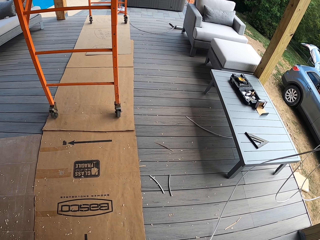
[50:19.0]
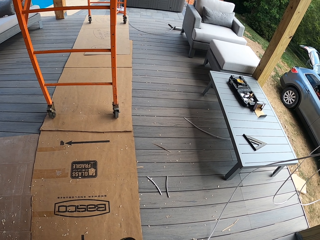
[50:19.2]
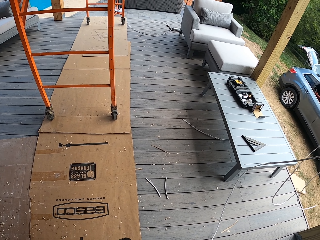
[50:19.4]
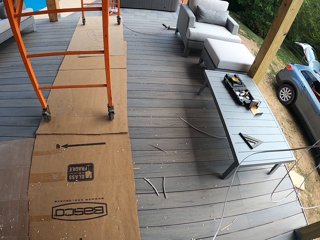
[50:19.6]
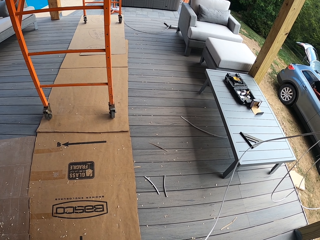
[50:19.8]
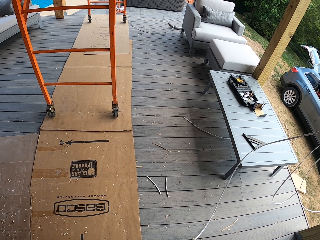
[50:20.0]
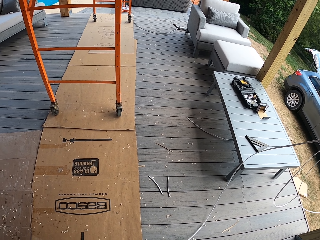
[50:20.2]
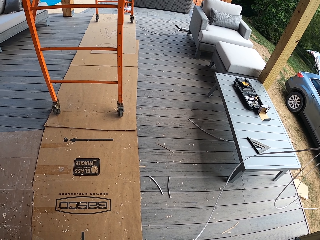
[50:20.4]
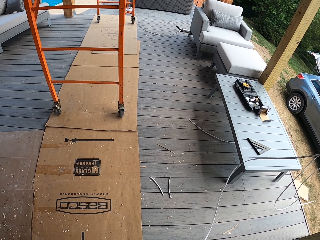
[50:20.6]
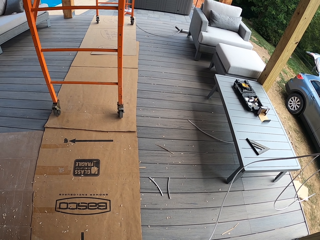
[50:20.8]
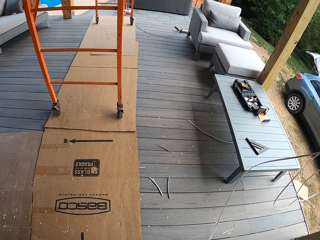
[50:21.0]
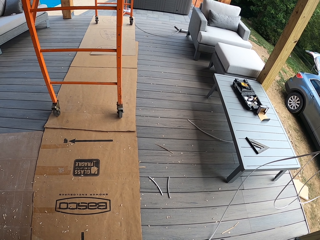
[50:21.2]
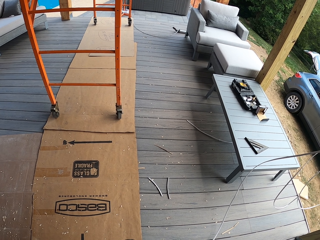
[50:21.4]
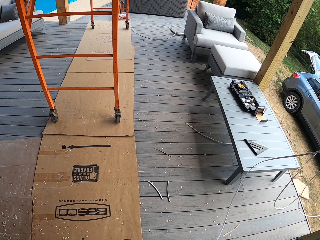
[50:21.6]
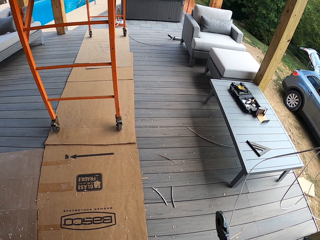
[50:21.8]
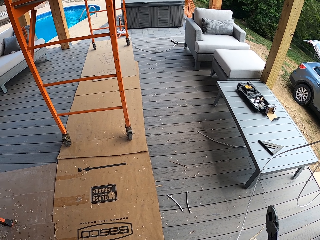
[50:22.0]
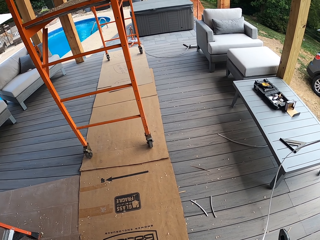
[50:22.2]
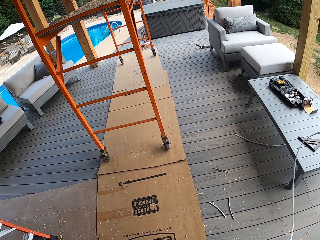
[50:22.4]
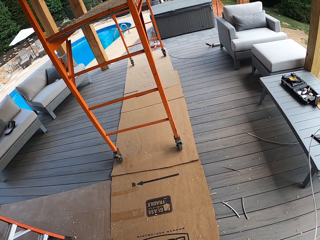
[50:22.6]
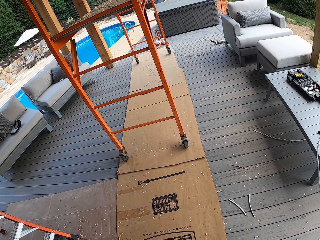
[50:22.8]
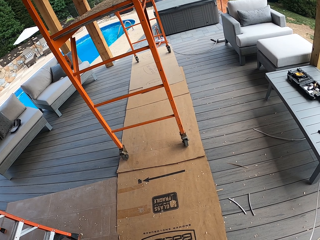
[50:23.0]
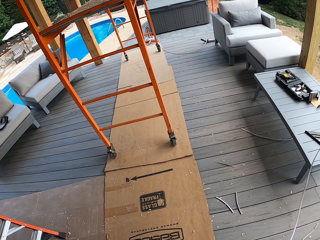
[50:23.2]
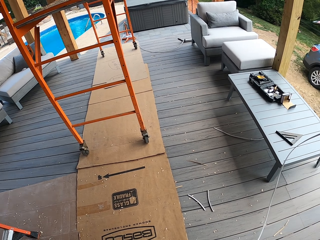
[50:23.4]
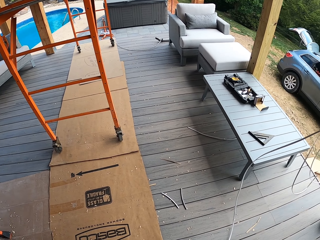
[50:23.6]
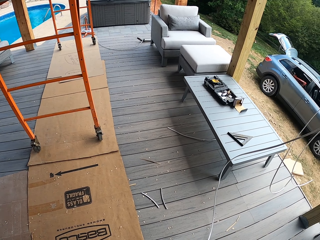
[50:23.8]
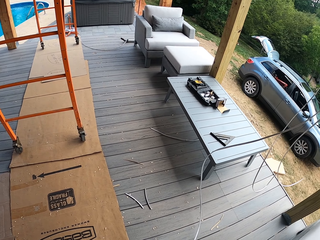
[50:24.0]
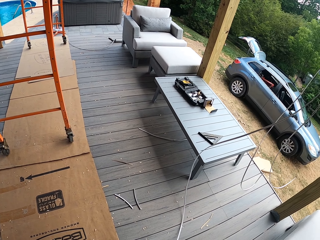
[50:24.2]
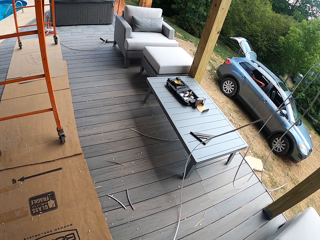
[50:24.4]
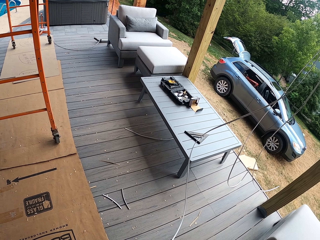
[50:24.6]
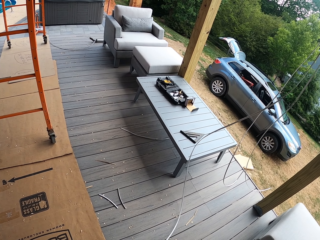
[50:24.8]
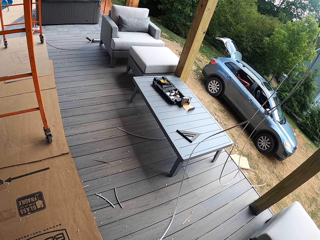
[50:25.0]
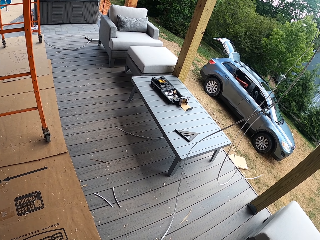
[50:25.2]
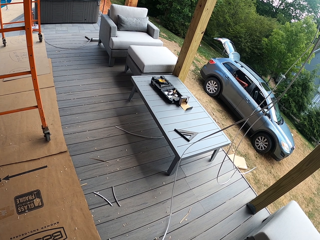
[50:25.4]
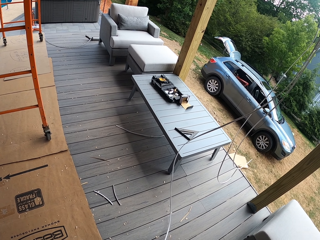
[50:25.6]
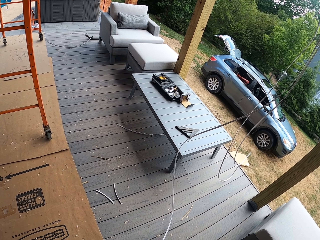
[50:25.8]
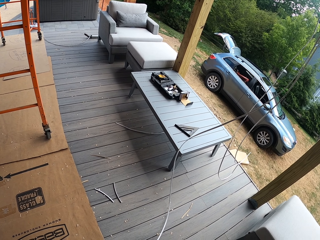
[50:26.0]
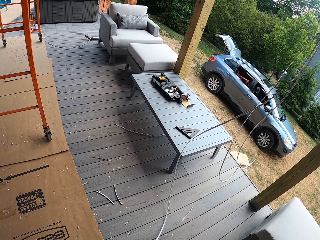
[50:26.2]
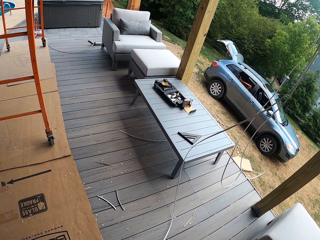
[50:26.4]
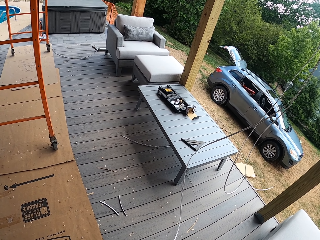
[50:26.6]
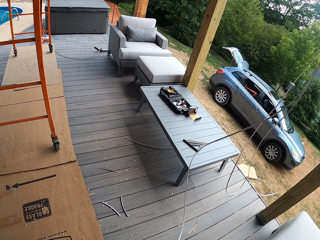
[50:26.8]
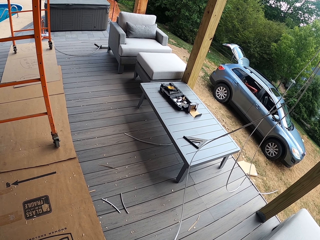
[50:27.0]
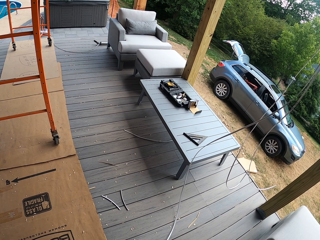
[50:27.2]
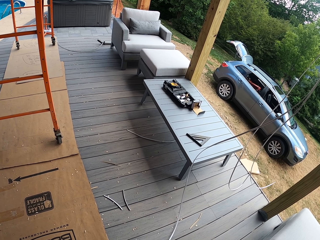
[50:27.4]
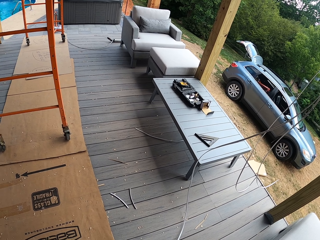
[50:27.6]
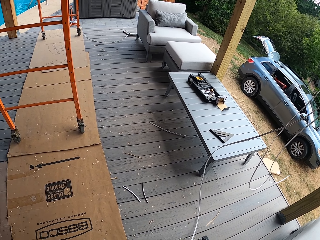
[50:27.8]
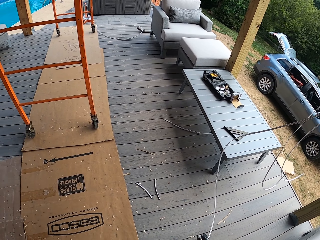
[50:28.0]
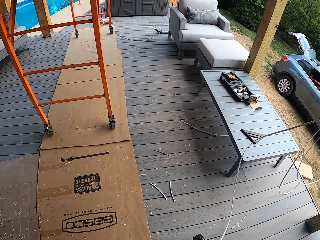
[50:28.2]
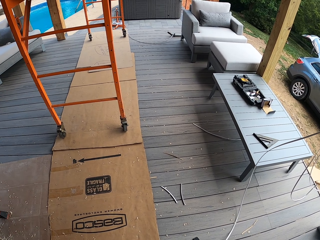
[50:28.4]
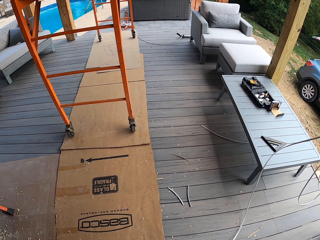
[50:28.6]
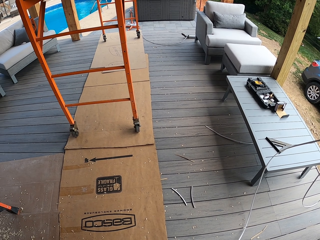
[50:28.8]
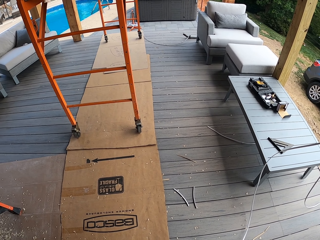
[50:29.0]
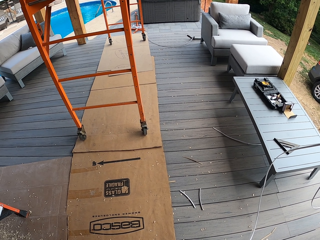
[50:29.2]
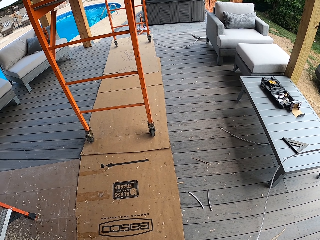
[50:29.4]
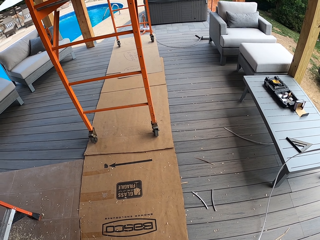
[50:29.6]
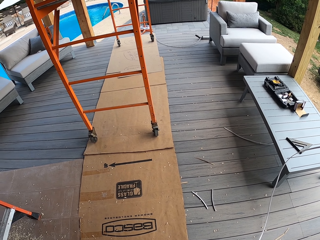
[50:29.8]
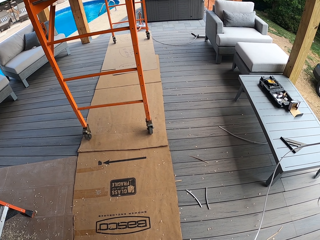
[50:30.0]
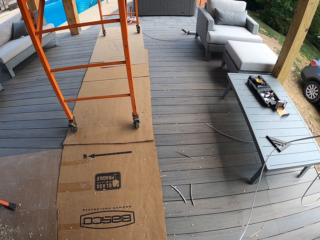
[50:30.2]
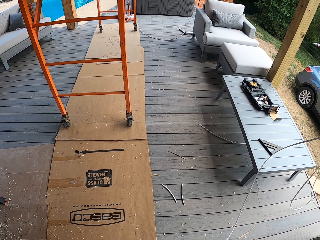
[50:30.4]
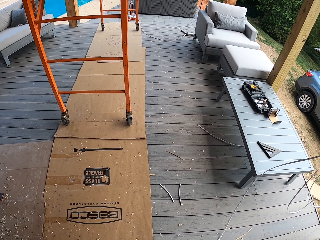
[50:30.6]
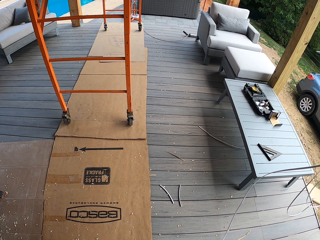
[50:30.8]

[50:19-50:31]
The camera wearer holds the pliers. They hold the wire. They hold the wire again.

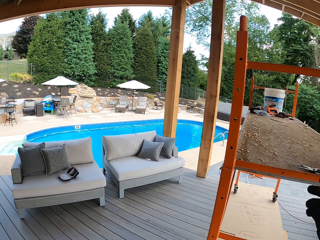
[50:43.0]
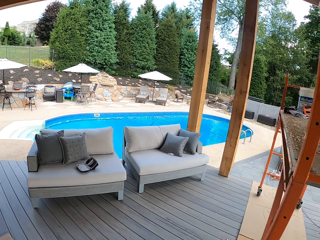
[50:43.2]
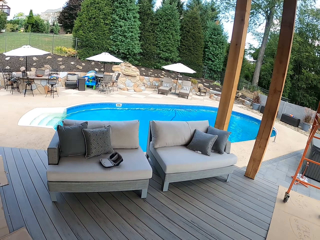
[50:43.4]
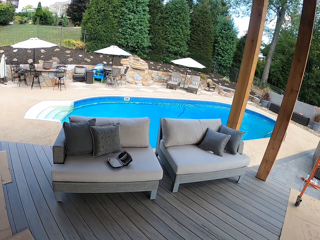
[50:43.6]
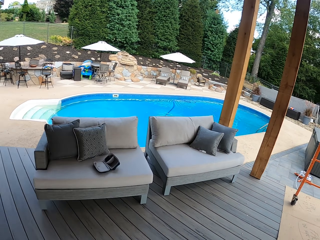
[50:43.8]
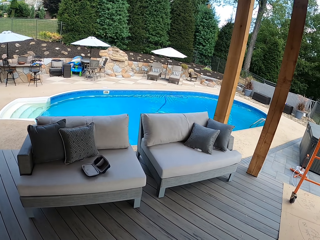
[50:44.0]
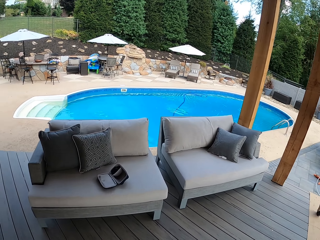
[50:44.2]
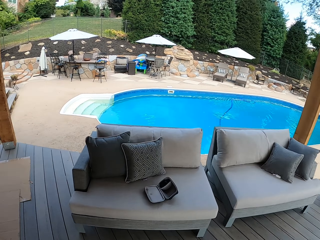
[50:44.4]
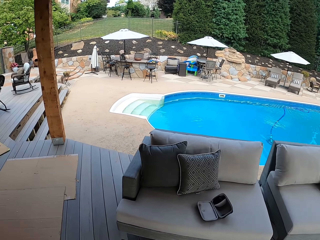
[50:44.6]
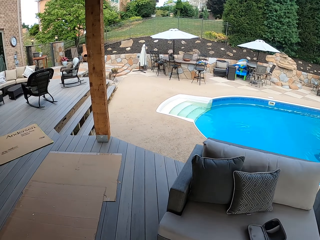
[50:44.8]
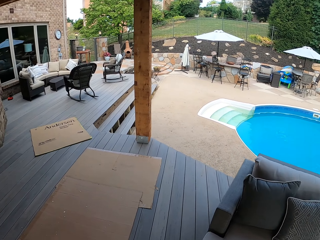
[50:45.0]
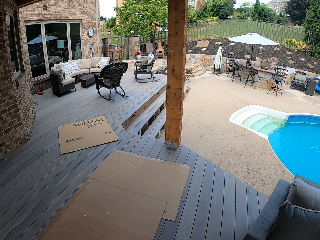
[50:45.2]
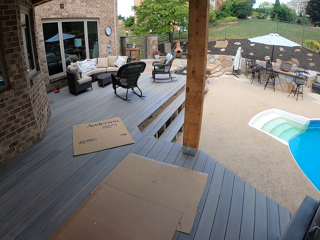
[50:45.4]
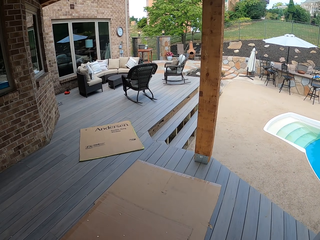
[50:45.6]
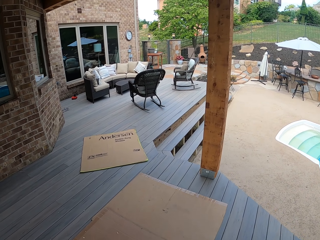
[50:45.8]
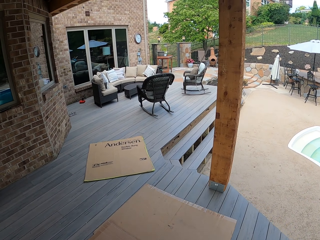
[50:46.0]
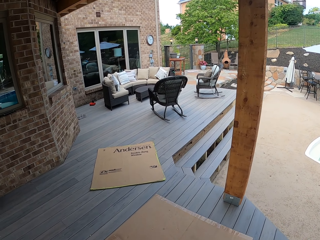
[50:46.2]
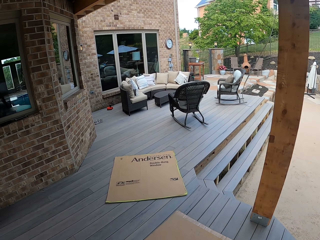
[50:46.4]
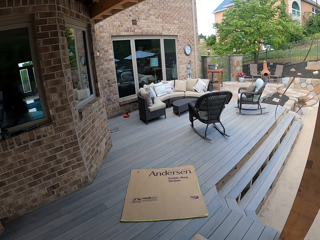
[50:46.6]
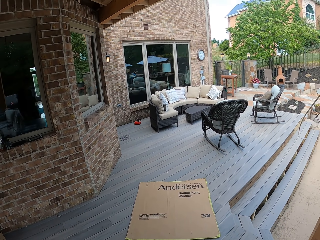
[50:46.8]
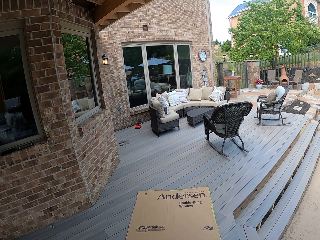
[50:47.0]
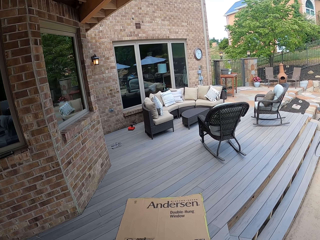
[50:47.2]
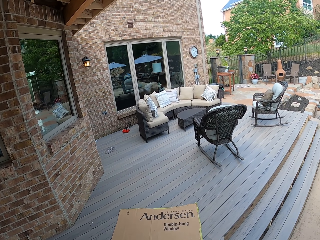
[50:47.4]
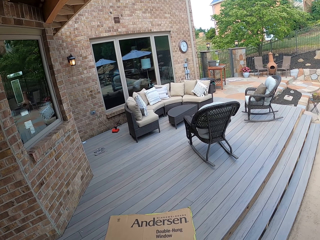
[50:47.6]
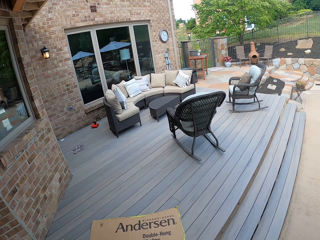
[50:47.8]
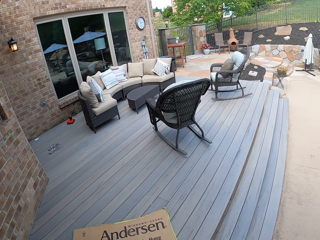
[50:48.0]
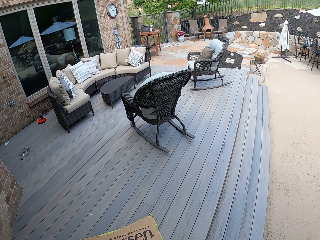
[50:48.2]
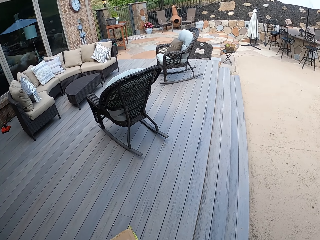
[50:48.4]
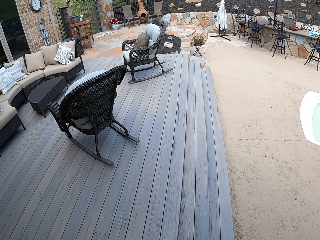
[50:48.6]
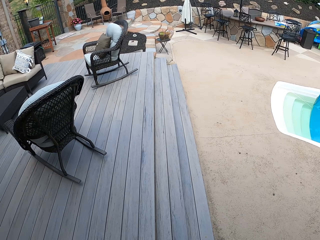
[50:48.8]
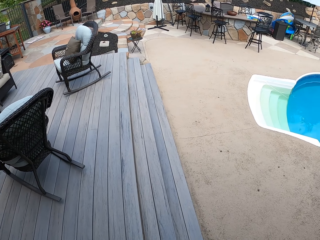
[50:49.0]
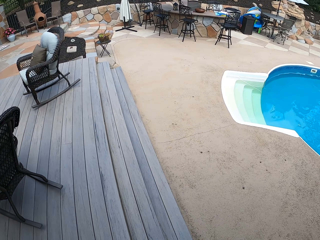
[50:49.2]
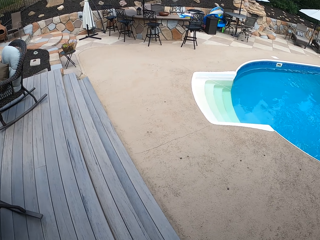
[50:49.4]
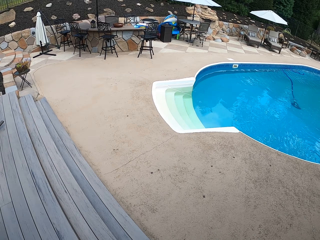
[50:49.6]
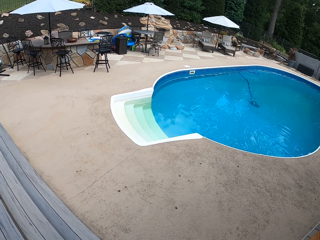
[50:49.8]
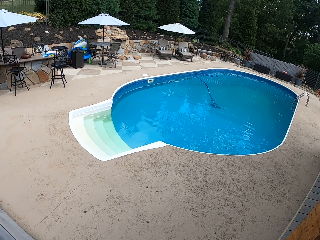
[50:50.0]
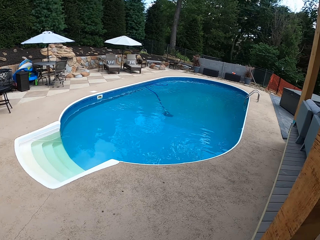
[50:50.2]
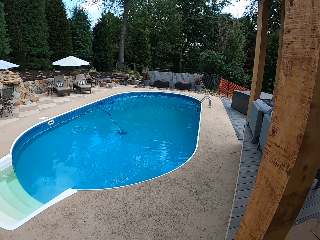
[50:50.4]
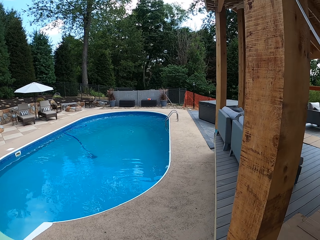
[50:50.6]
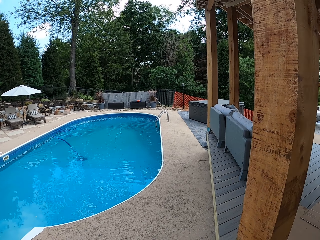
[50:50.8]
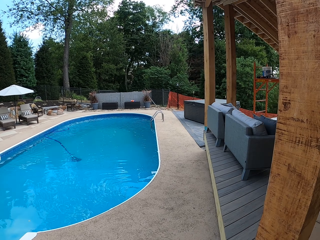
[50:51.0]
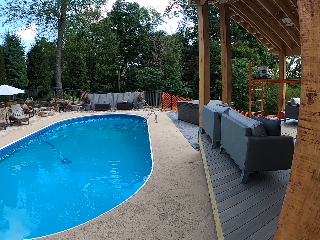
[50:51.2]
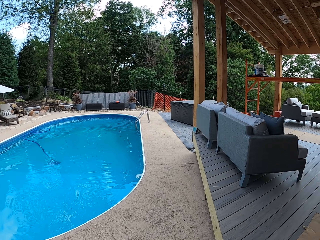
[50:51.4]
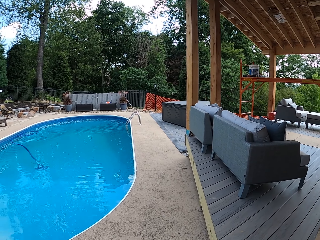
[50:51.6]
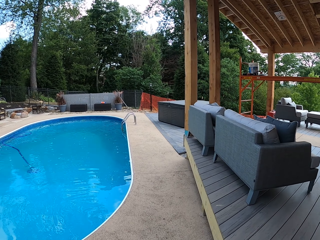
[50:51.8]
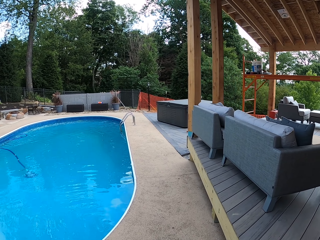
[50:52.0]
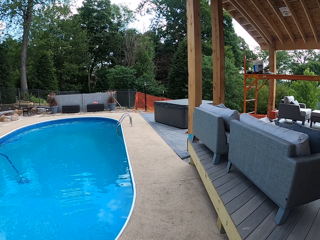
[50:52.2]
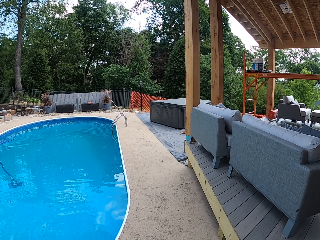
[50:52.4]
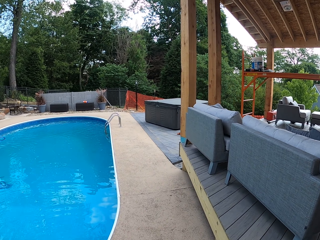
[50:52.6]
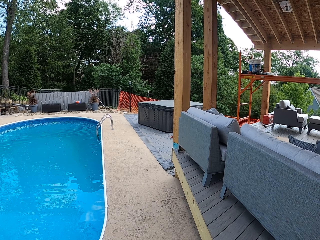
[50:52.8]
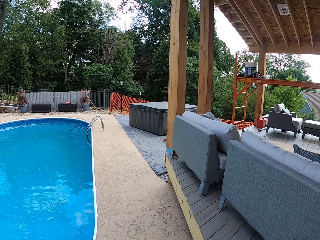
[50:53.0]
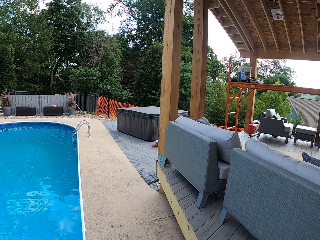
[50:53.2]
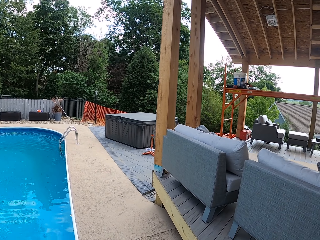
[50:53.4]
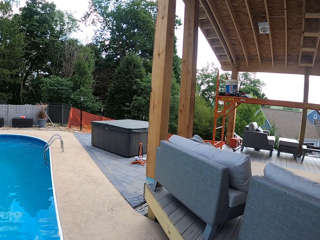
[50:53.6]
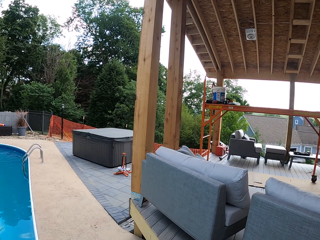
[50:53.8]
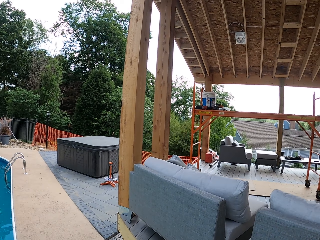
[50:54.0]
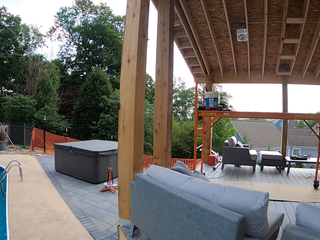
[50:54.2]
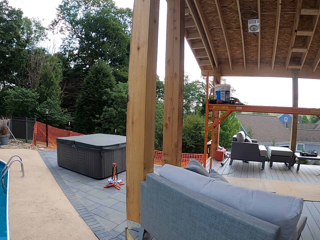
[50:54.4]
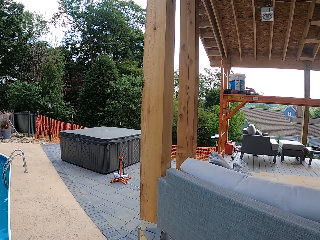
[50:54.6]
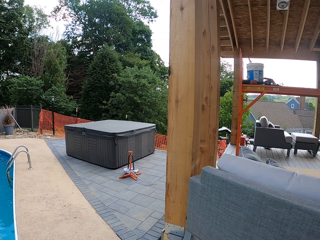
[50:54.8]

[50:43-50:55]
The camera wearer puts the pliers on the work surface. They walk on the deck. They go down the stairs. They walk on the walkway beside the pool.
